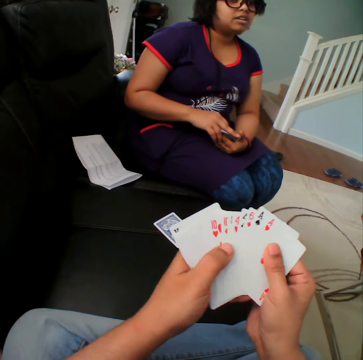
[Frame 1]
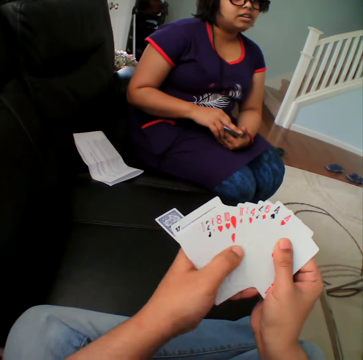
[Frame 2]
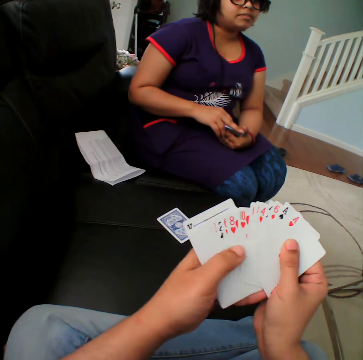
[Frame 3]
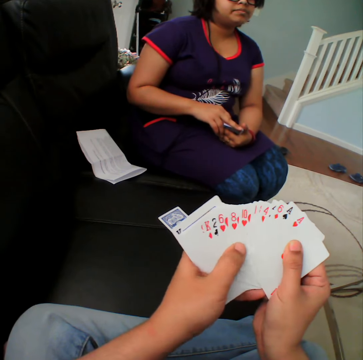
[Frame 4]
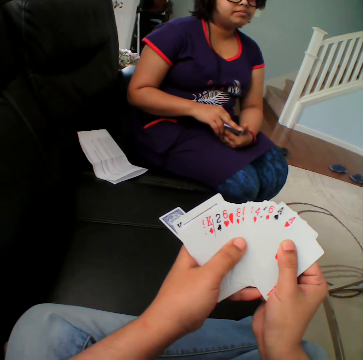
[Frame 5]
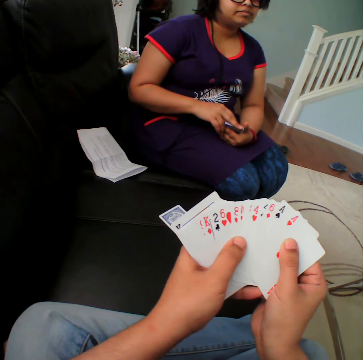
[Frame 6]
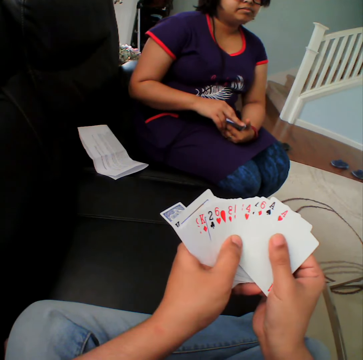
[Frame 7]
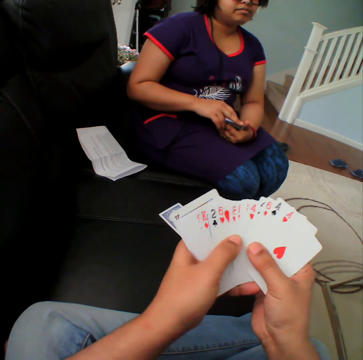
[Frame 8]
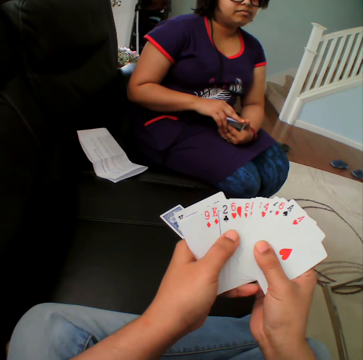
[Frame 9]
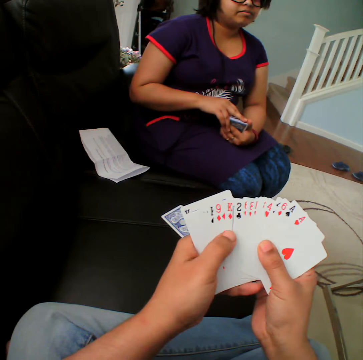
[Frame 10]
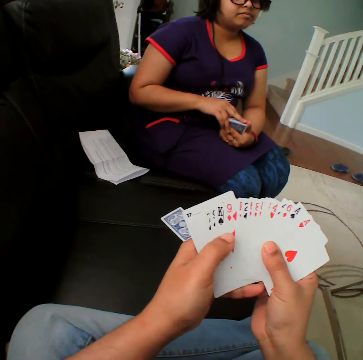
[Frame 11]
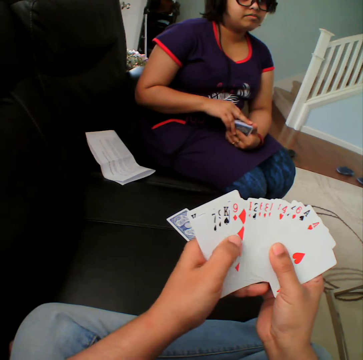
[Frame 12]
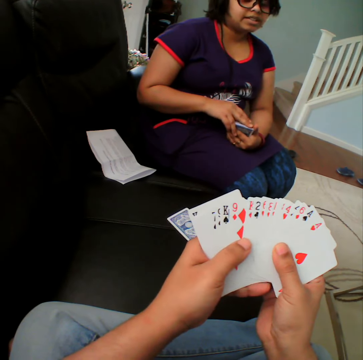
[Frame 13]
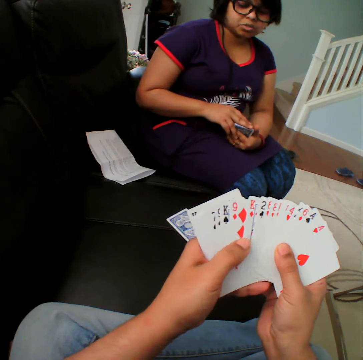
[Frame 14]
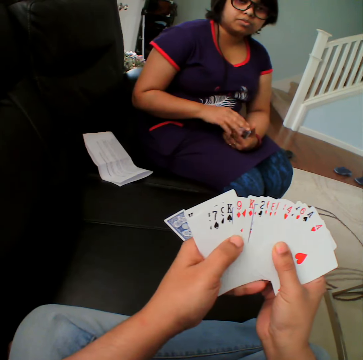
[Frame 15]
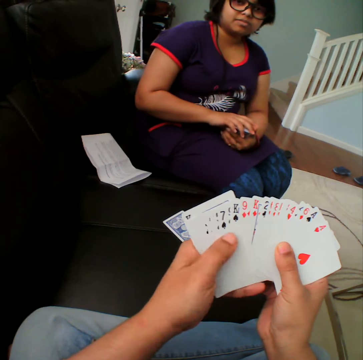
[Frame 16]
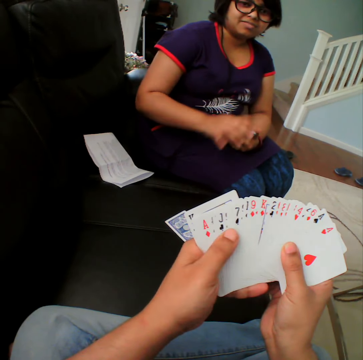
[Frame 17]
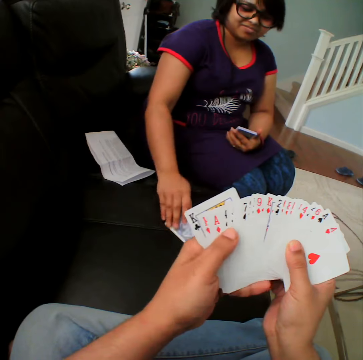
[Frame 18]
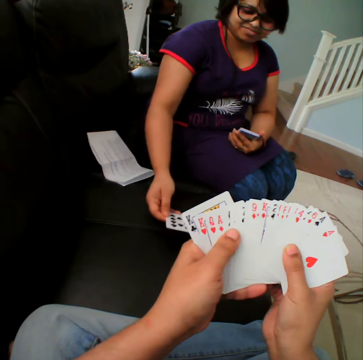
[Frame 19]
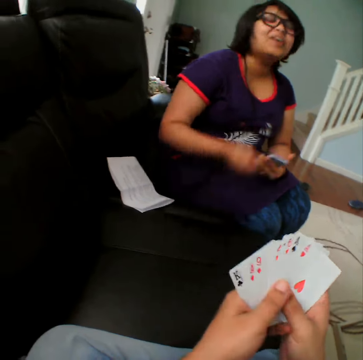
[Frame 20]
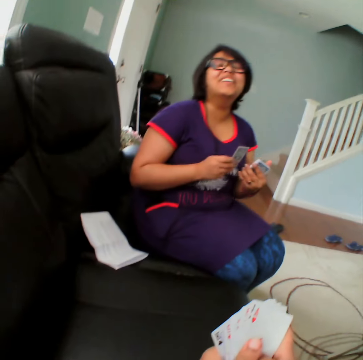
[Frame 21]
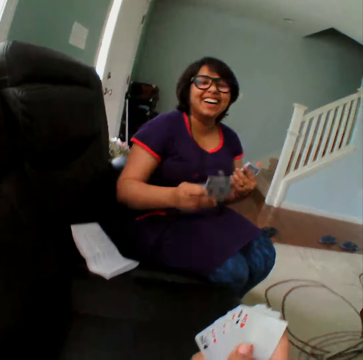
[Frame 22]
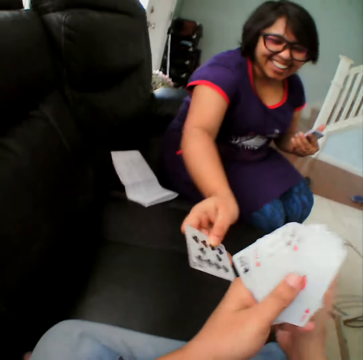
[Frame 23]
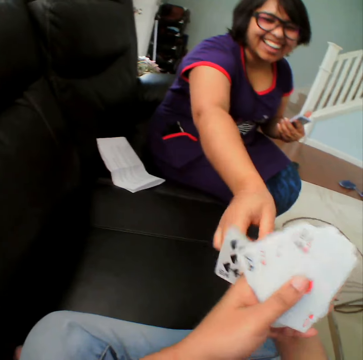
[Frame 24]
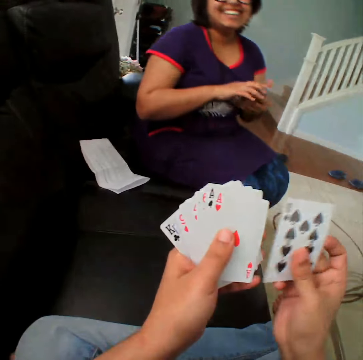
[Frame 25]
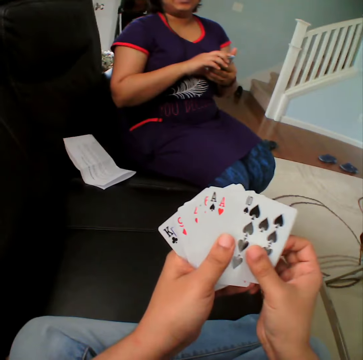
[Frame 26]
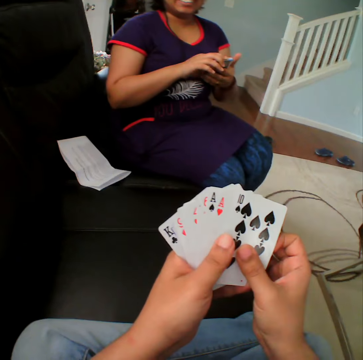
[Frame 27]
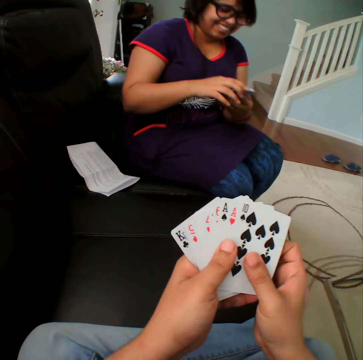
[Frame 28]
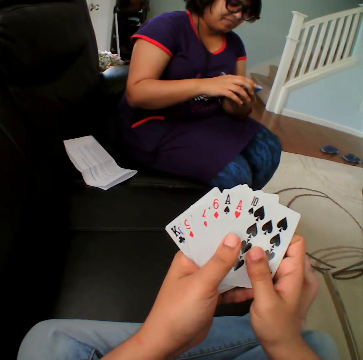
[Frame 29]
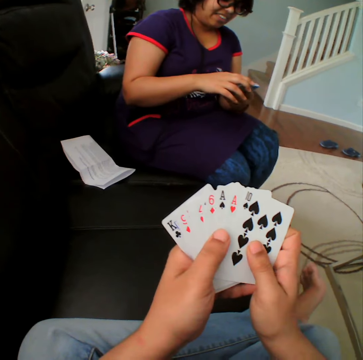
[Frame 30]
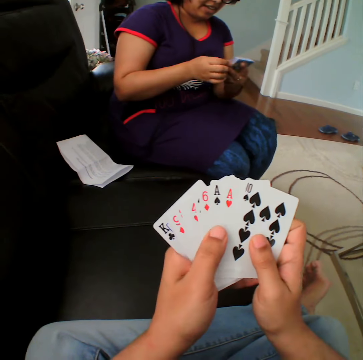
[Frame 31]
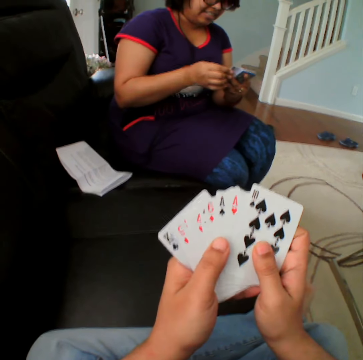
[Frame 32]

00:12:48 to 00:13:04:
A woman turns the card upside down in the couch. She picks the card and hands the cards to the camera wearer.

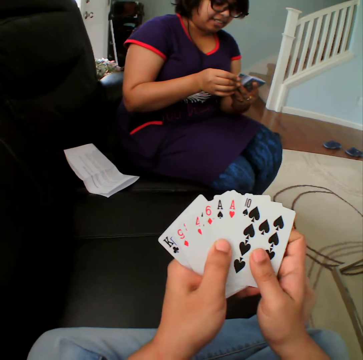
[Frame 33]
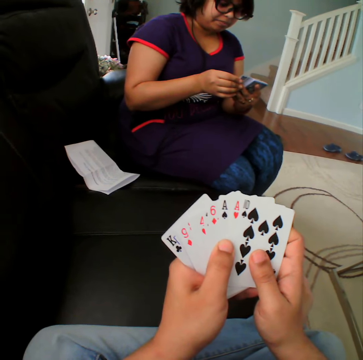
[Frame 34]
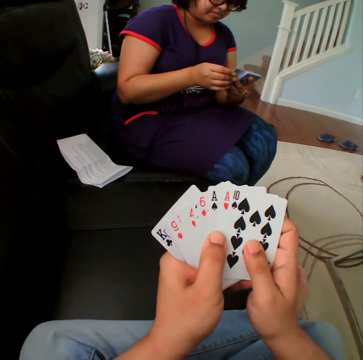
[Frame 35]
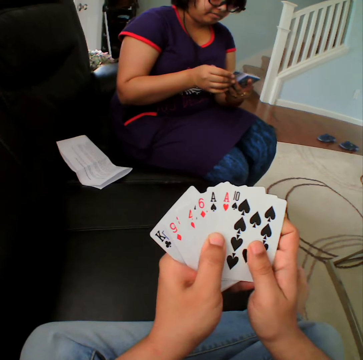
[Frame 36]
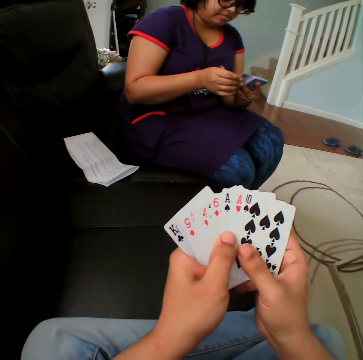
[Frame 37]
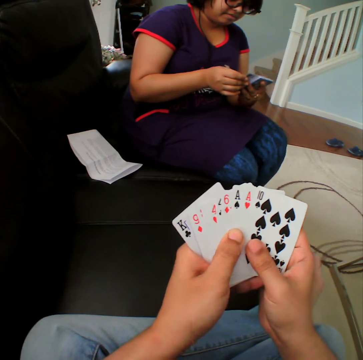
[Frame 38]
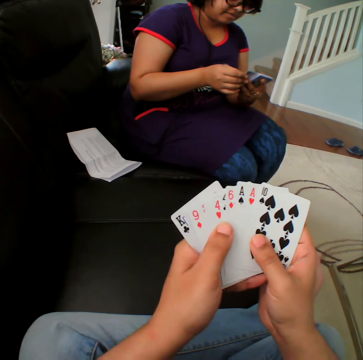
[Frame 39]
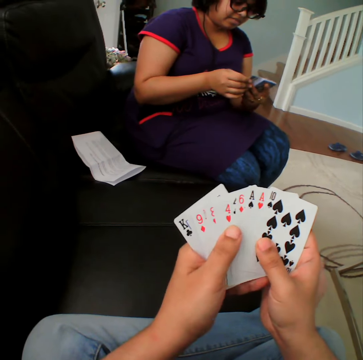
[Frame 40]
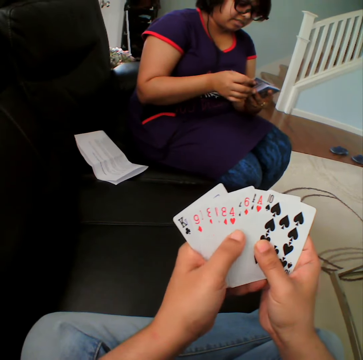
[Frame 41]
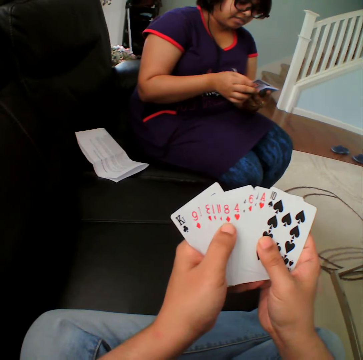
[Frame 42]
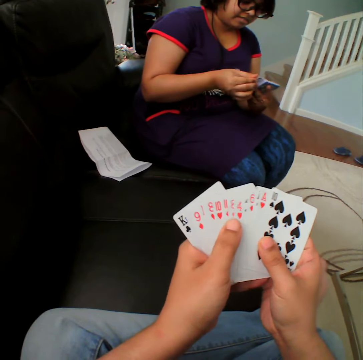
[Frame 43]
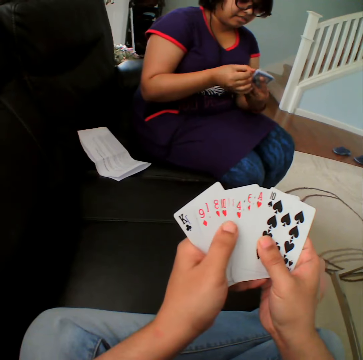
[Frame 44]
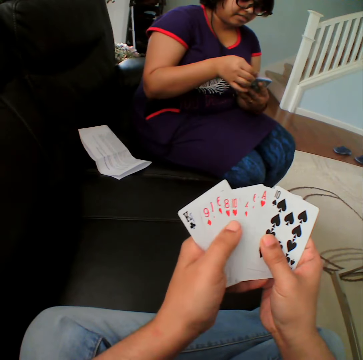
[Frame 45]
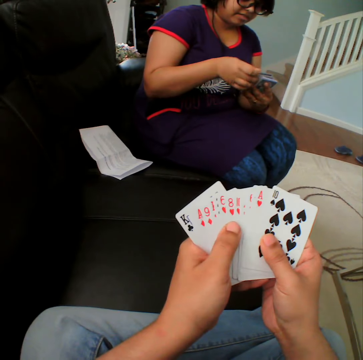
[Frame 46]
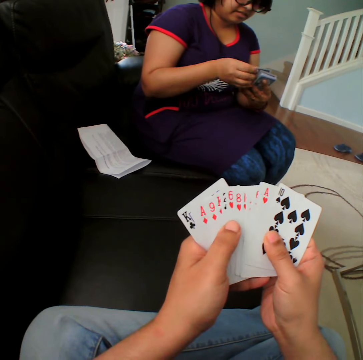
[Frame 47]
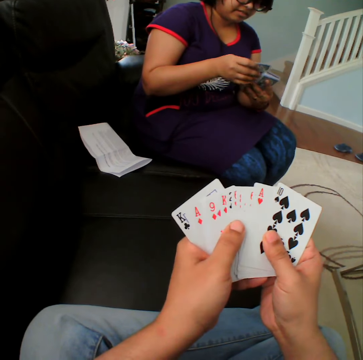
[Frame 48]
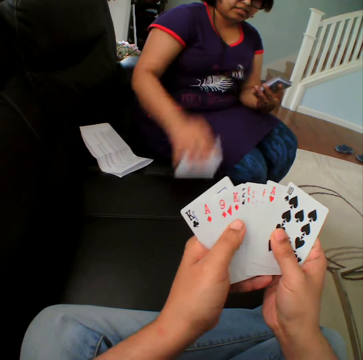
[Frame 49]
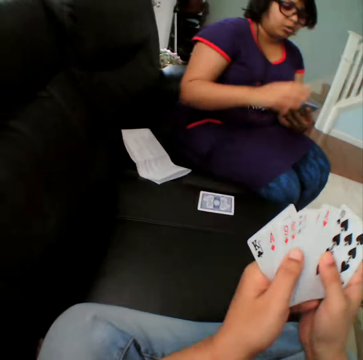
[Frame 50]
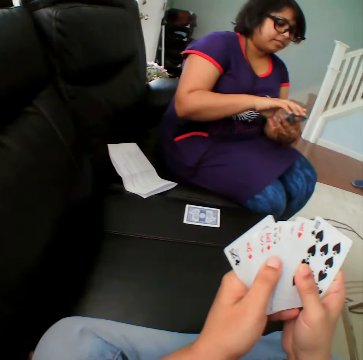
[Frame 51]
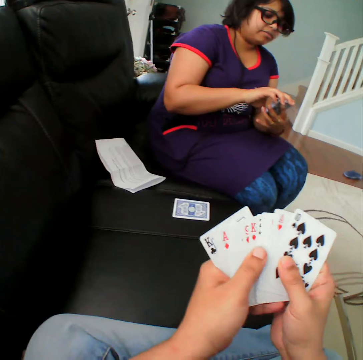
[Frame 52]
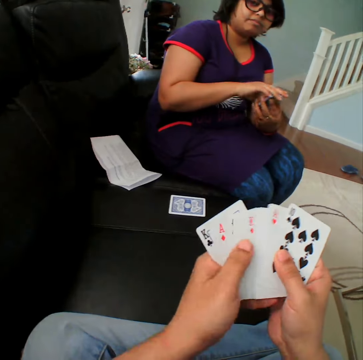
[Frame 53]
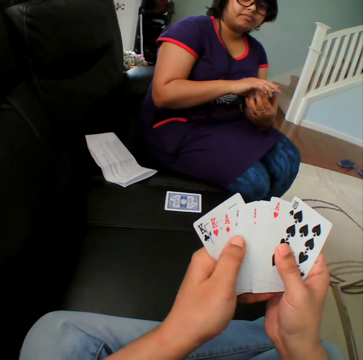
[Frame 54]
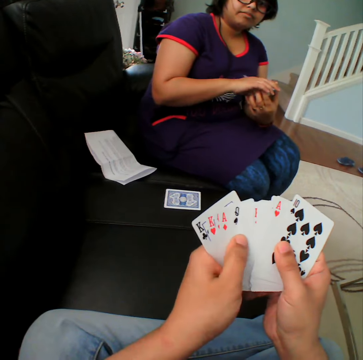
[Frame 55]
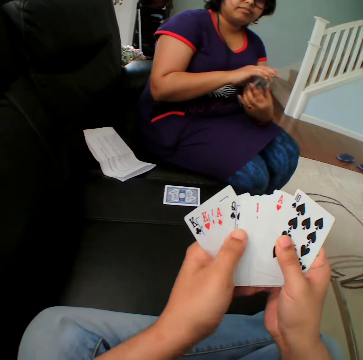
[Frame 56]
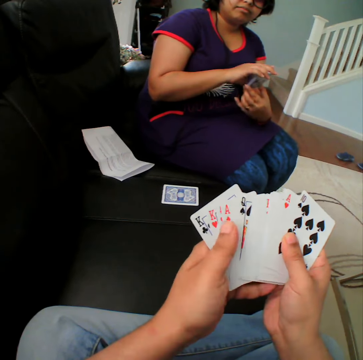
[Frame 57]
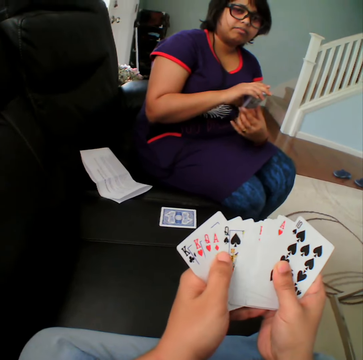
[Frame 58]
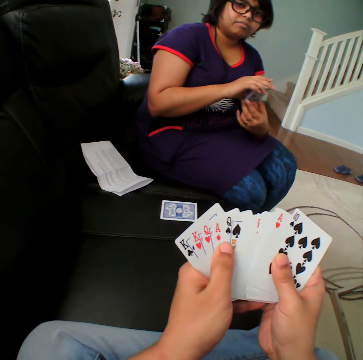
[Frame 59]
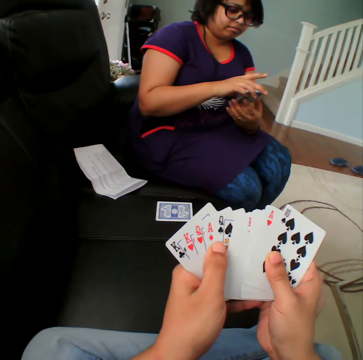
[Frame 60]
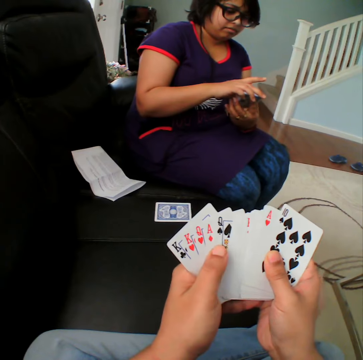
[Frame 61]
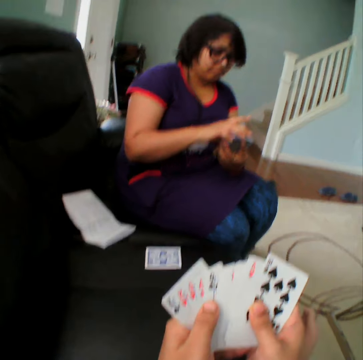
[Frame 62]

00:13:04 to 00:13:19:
The camera wearer reshuffles the cards. A woman picks the card and places the card down in the couch. The camera wearer reshuffles the cards.

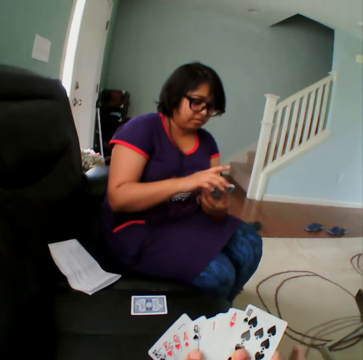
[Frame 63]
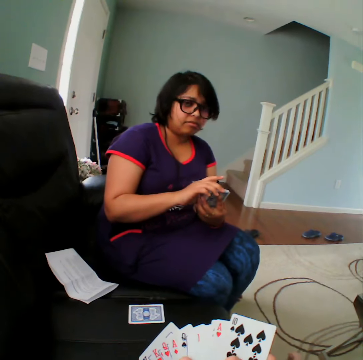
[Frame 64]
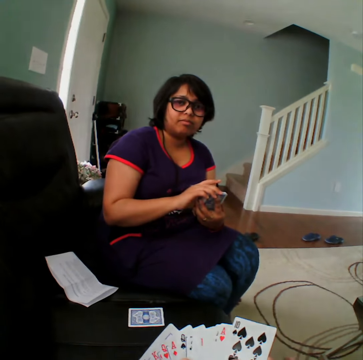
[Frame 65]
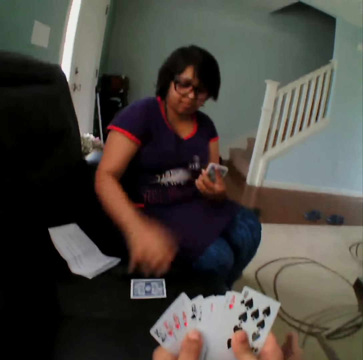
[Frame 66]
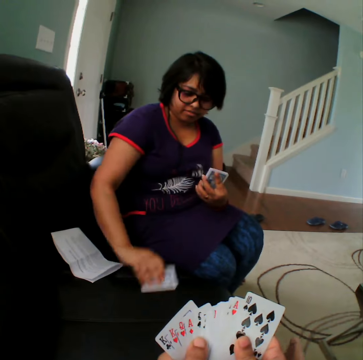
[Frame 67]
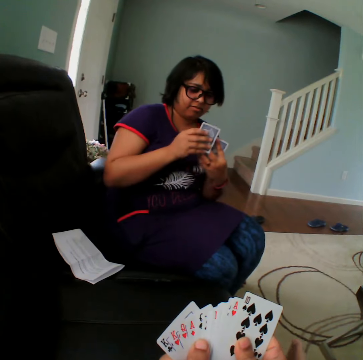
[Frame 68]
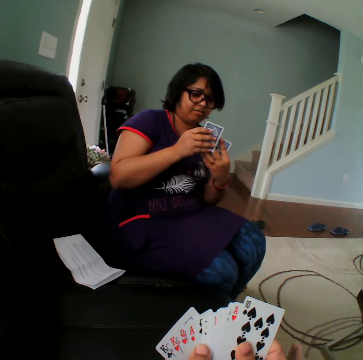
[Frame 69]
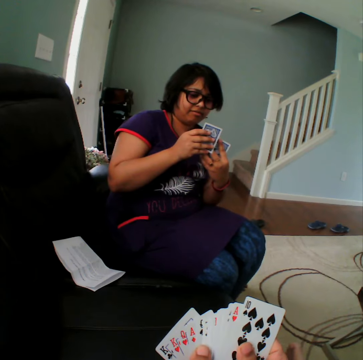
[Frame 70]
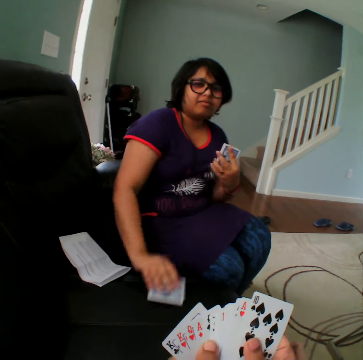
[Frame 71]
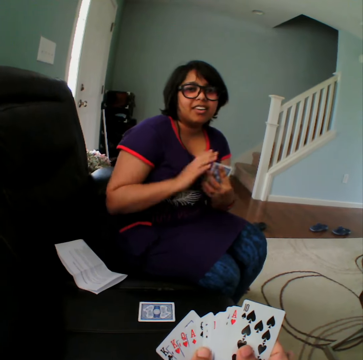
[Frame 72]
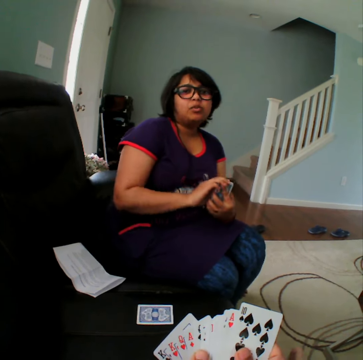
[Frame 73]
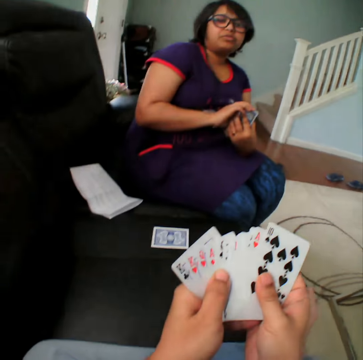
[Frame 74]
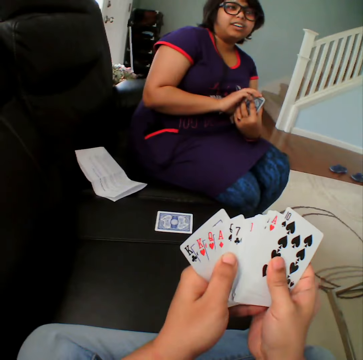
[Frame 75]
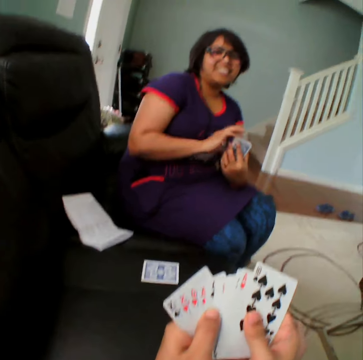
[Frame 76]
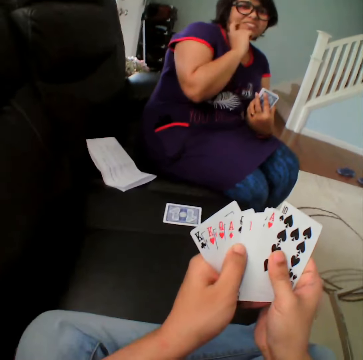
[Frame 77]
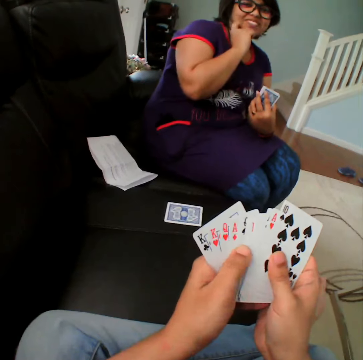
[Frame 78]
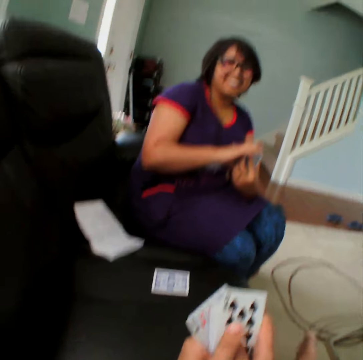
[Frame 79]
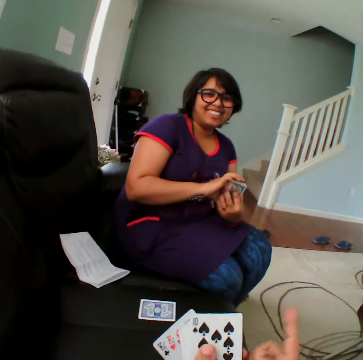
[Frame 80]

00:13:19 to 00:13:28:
A woman picks the card. She puts the card in the couch. The camera wearer converses with the woman.
